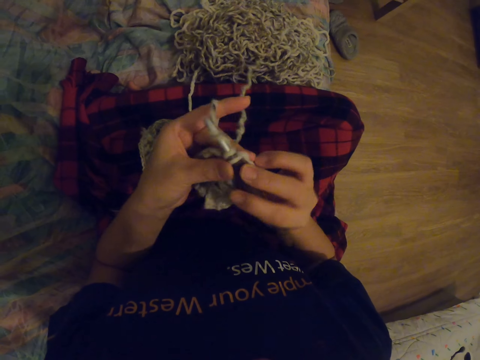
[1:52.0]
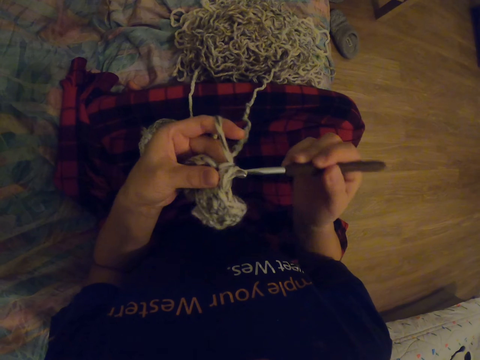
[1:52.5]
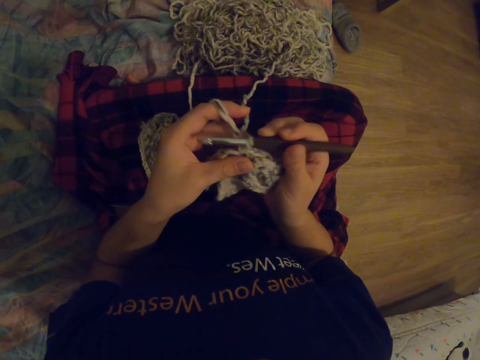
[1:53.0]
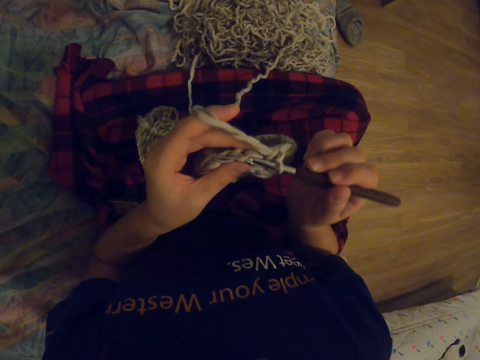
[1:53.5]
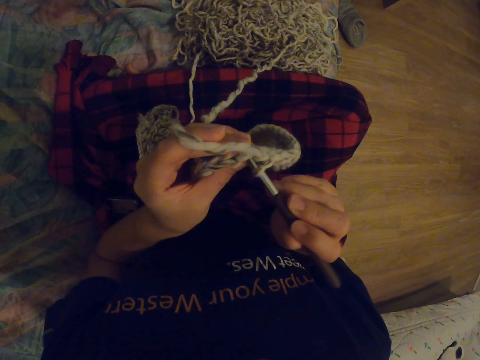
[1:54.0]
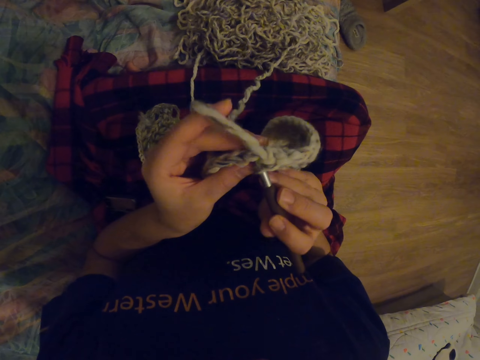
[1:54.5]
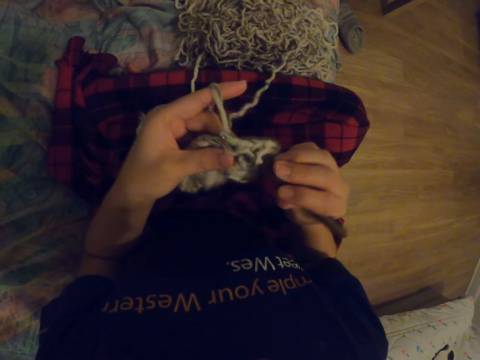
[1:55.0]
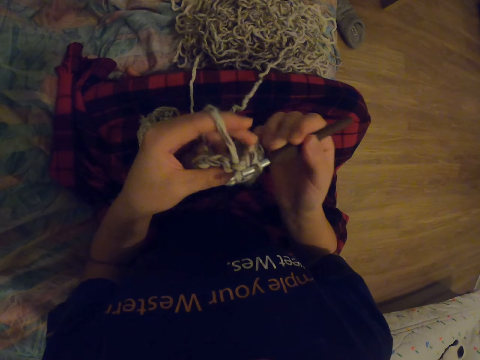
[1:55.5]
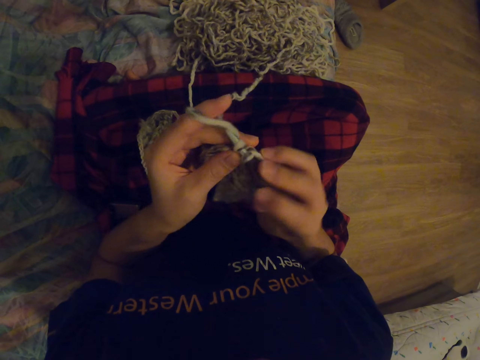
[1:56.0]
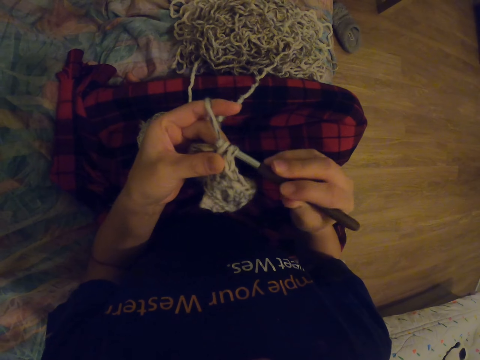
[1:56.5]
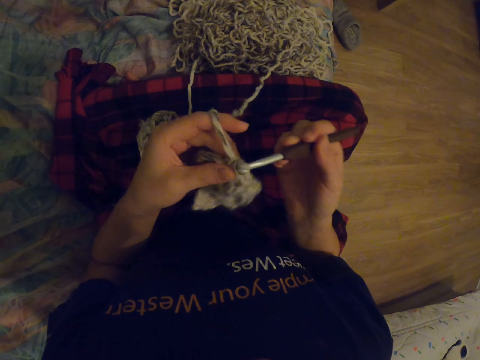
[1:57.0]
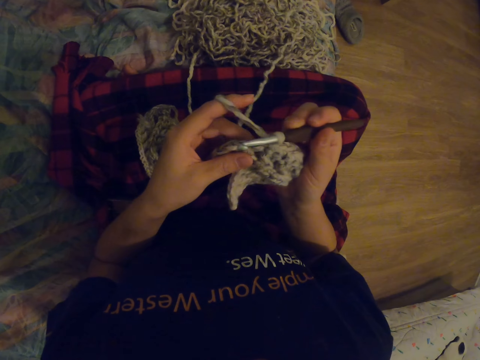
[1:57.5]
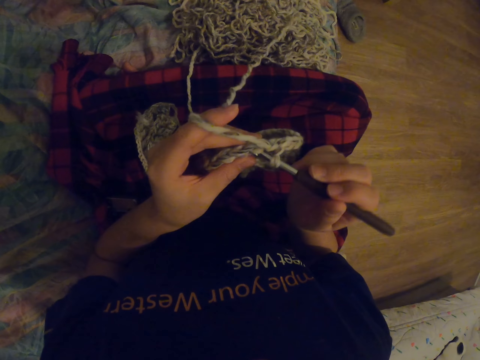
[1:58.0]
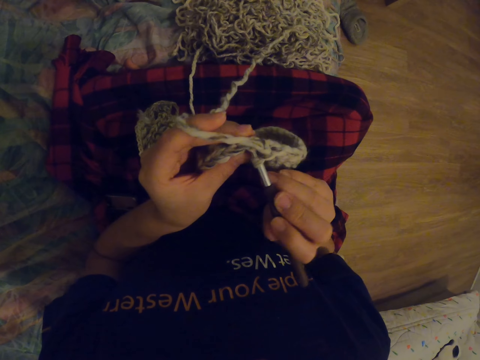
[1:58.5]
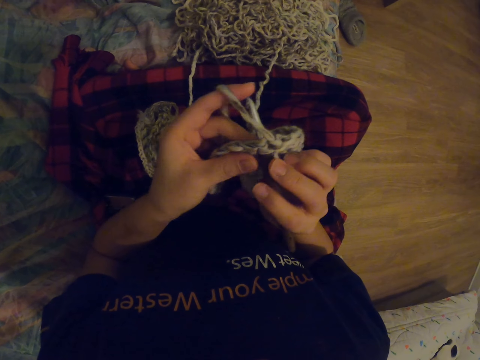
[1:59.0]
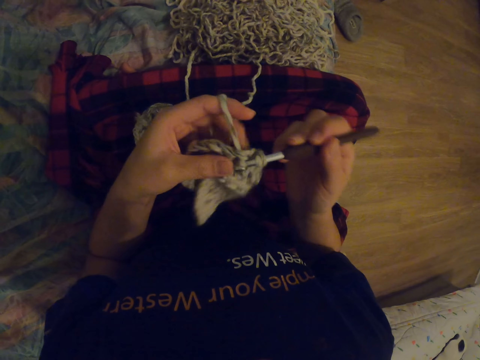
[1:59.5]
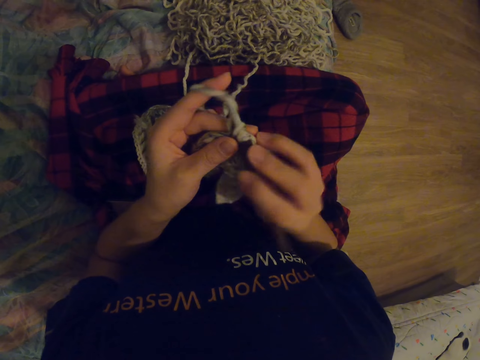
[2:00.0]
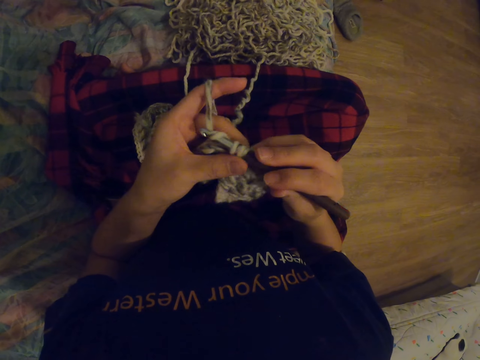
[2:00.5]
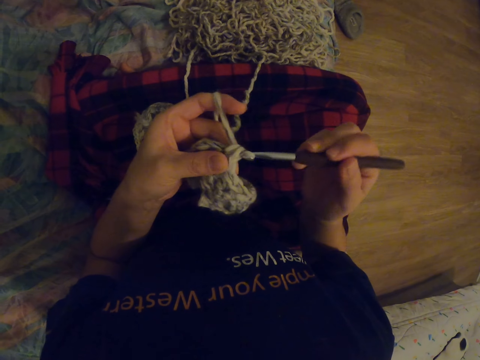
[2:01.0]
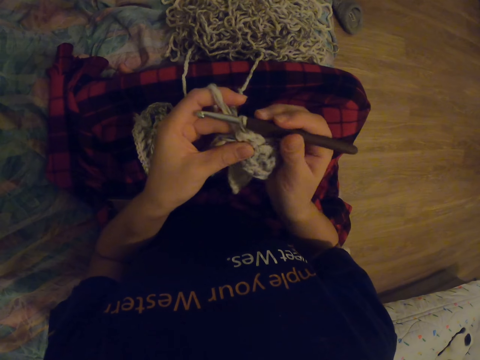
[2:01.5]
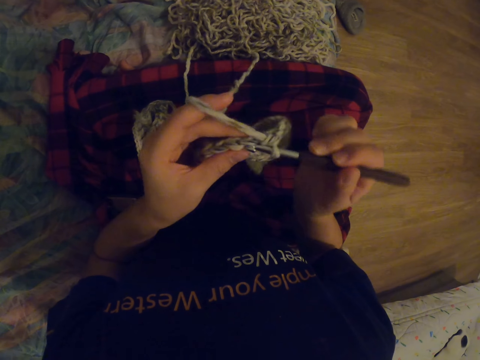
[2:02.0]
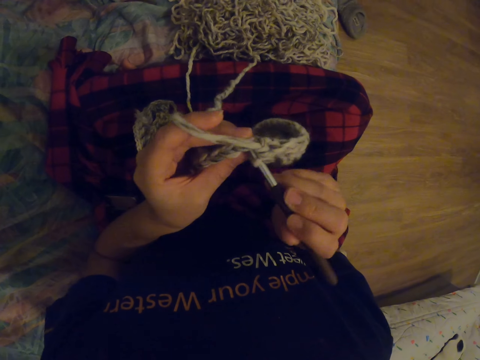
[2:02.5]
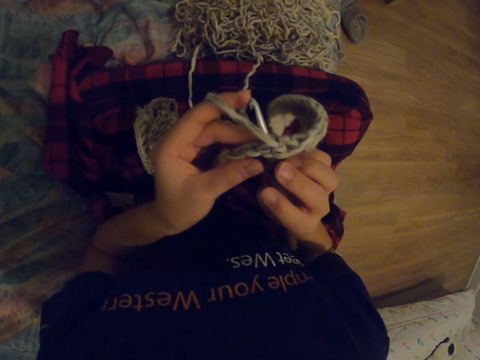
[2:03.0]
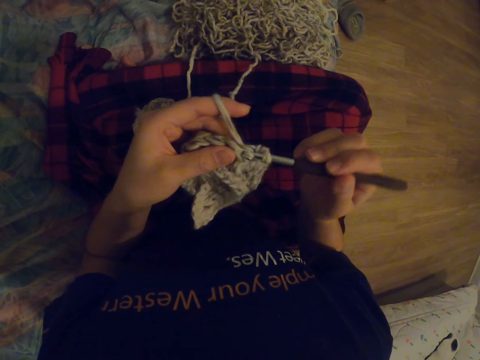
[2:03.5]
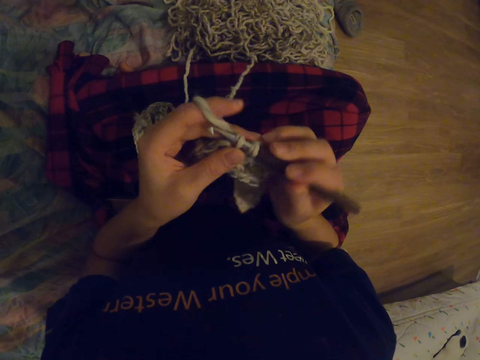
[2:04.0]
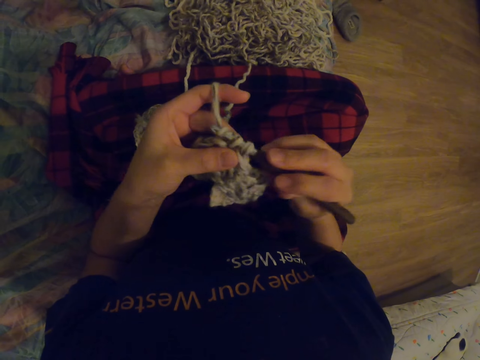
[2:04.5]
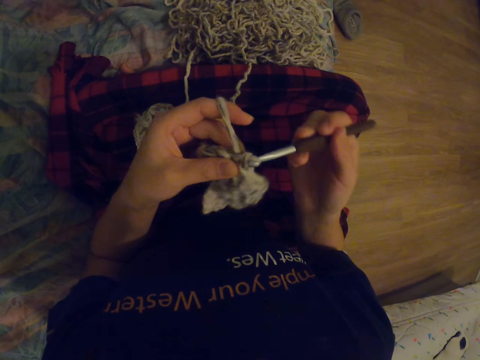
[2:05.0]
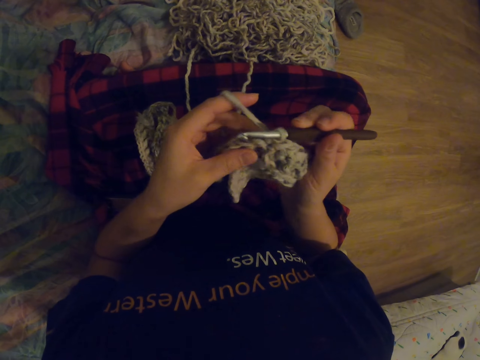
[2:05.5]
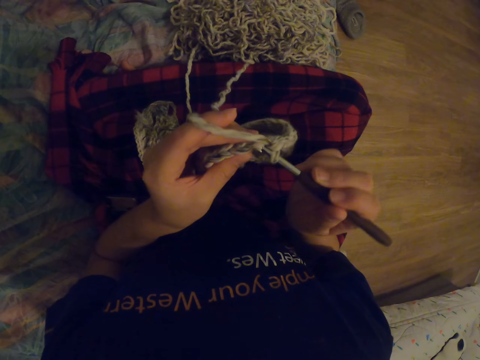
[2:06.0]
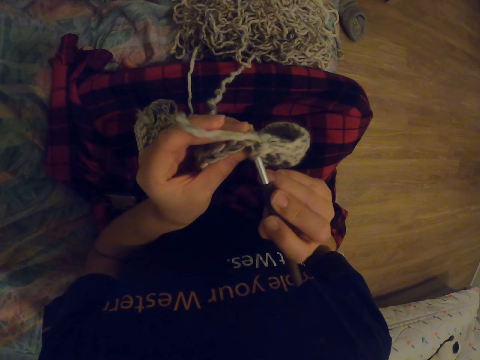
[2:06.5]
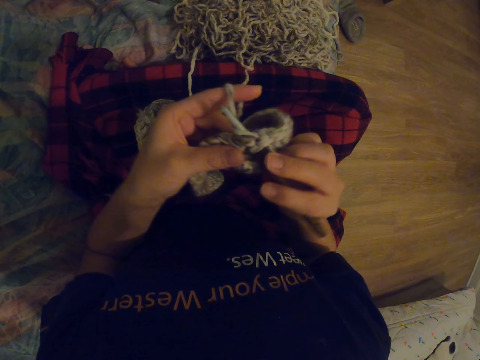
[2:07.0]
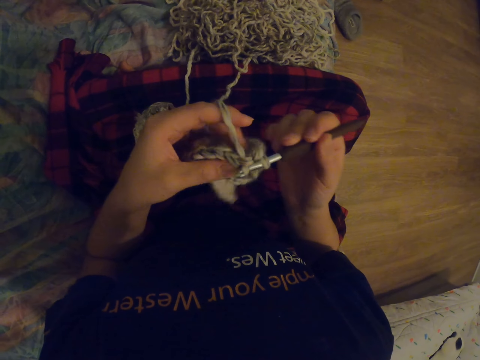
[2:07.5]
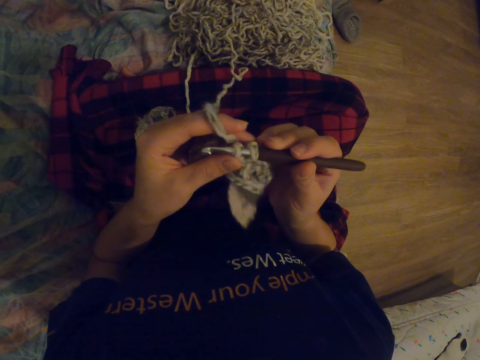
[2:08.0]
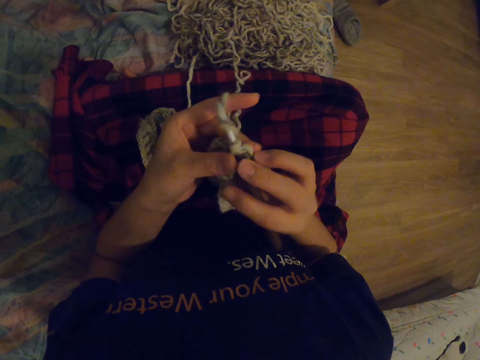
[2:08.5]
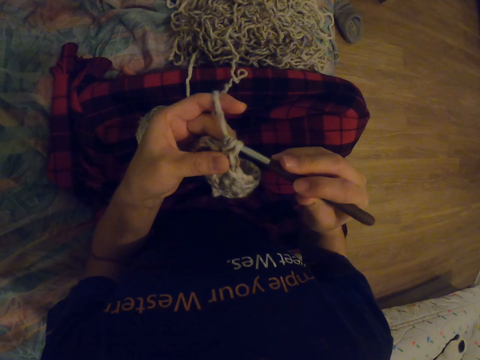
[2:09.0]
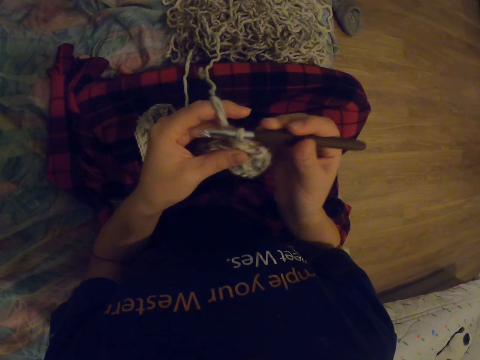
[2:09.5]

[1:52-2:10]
The camera wearer touches the fabric. They knit the fabric with the needle. They touch the fabric. They knit the fabric with the needle. They touch the fabric. They knit the fabric with the needle. They knit it again.

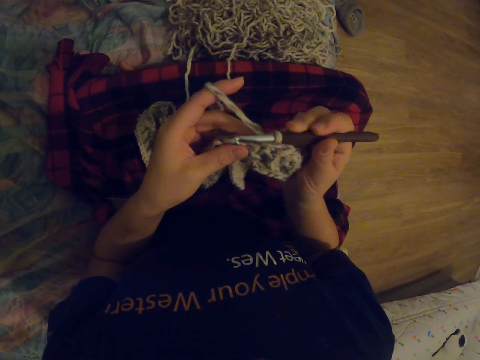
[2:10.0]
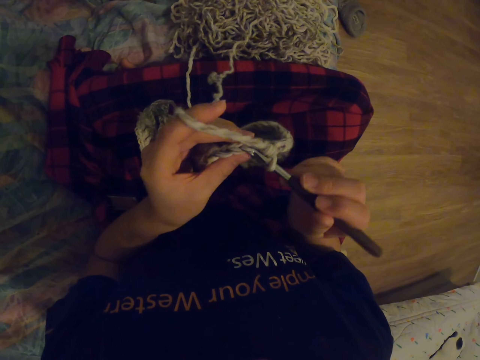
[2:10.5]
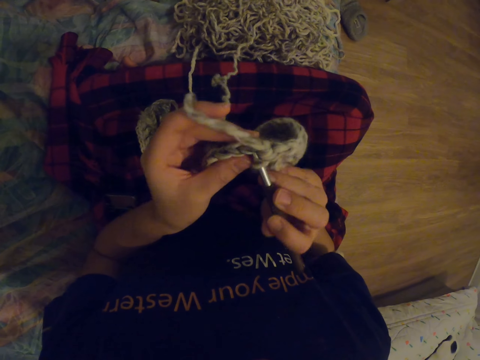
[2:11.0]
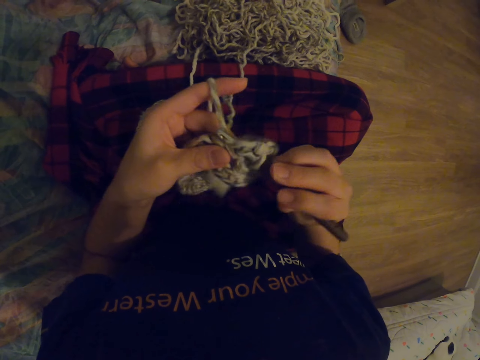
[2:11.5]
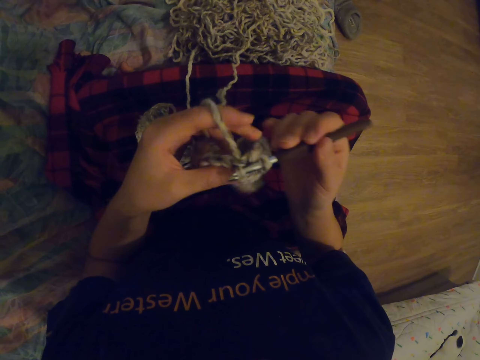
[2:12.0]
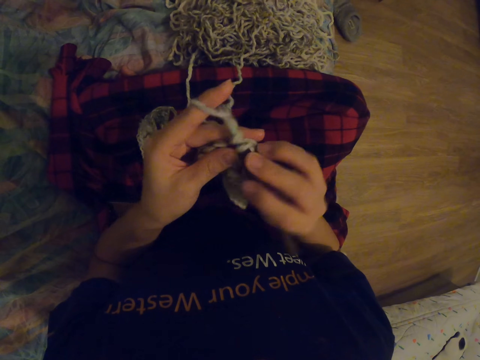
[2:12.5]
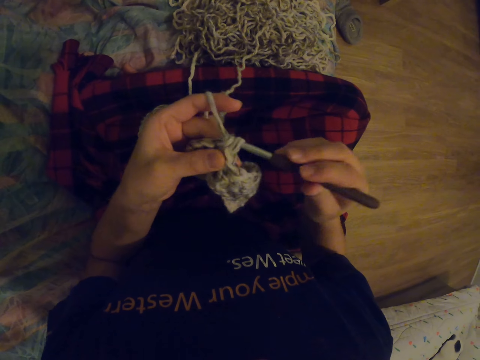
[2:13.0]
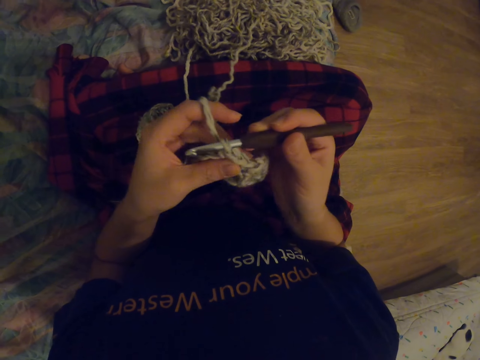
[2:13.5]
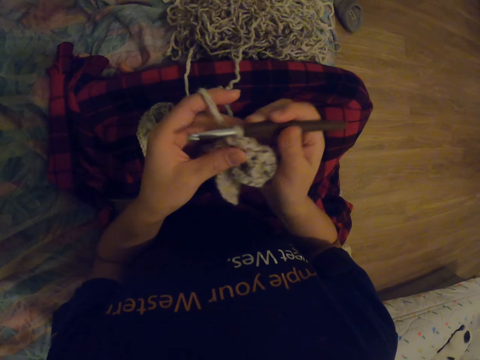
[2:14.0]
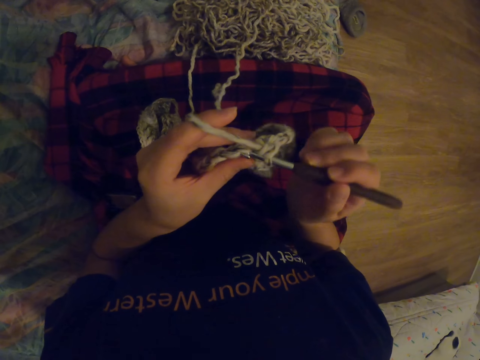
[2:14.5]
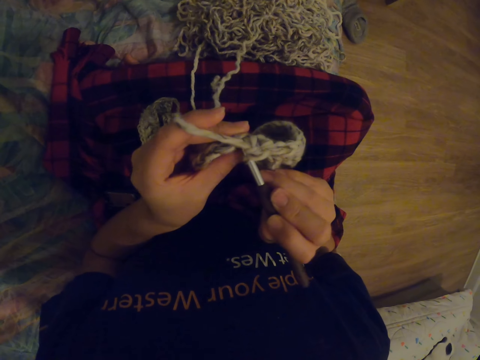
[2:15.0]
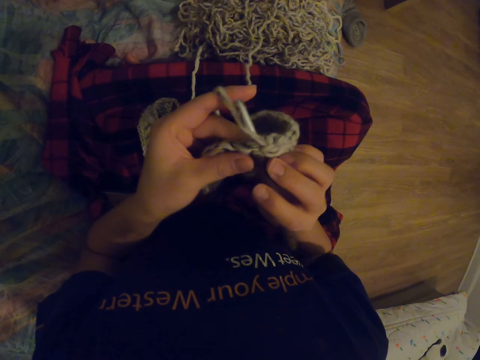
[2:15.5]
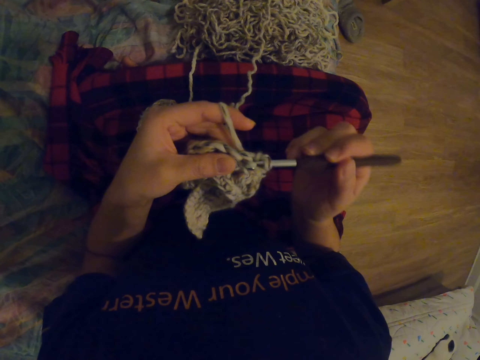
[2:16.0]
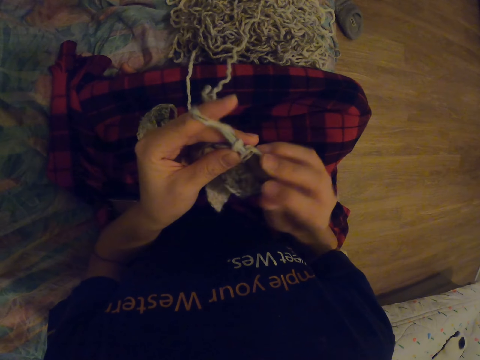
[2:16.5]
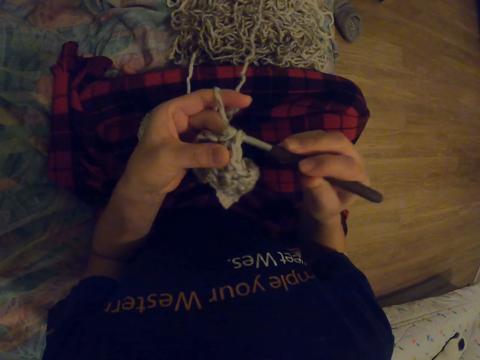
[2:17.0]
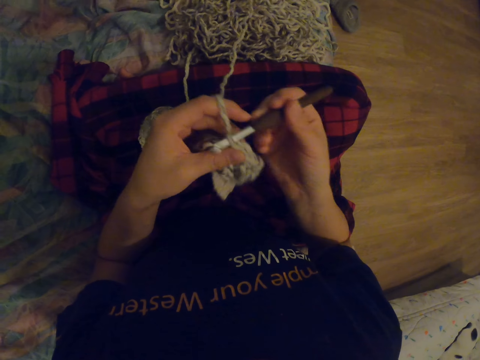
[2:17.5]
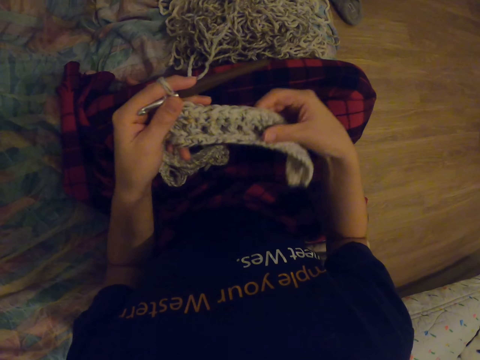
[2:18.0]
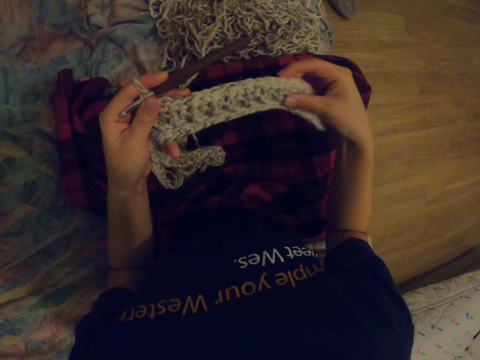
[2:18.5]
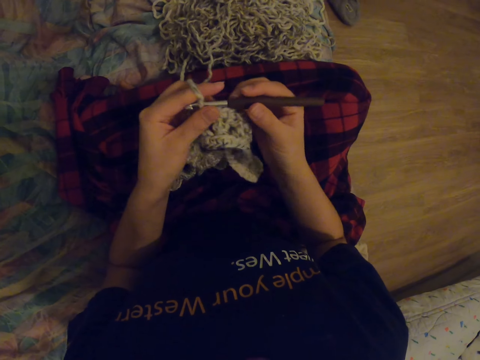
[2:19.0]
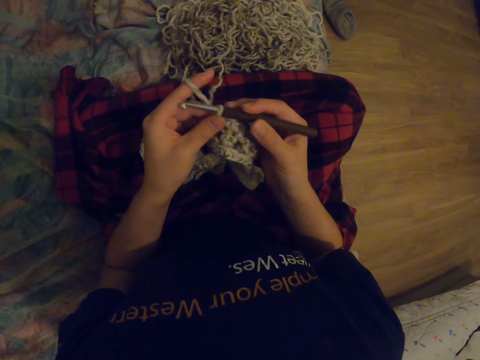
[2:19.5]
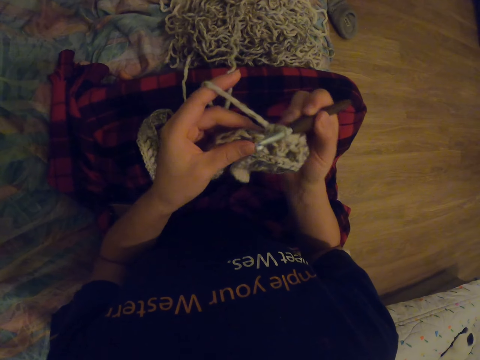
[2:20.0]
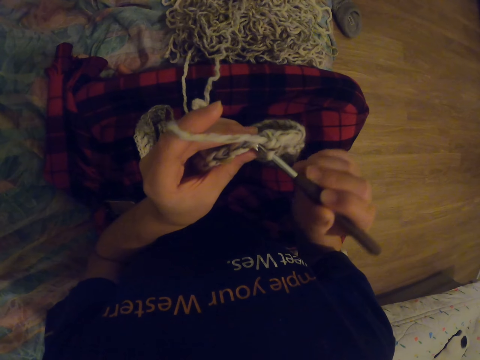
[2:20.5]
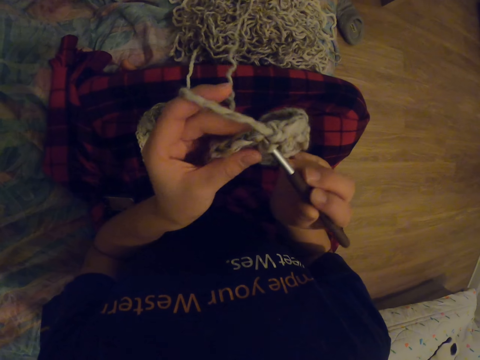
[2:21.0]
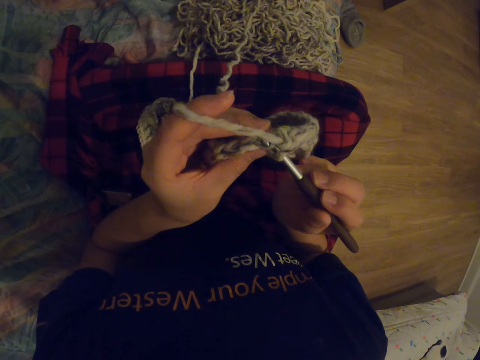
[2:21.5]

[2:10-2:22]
The camera wearer touches the fabric. They touch the needle. They knit the fabric.
